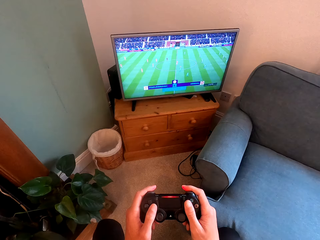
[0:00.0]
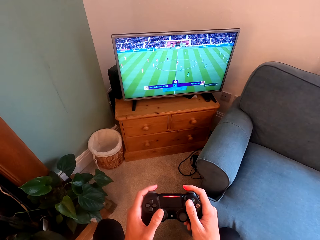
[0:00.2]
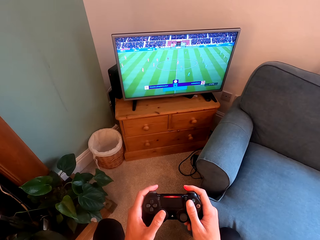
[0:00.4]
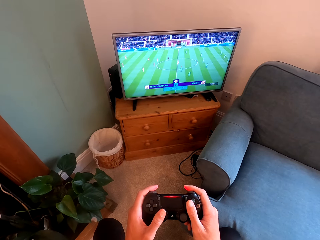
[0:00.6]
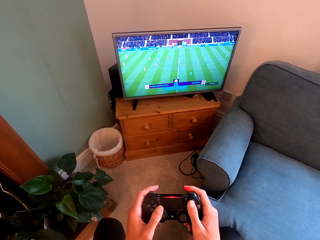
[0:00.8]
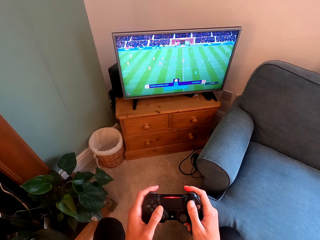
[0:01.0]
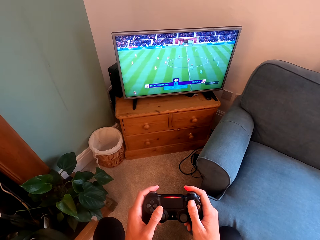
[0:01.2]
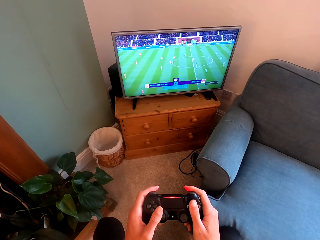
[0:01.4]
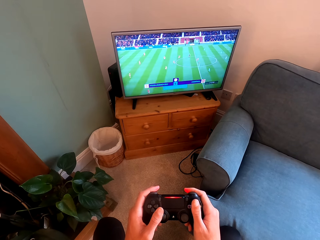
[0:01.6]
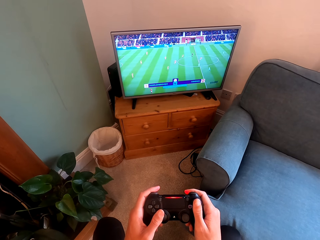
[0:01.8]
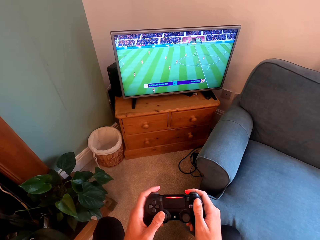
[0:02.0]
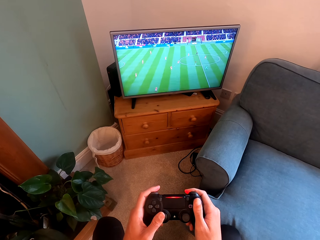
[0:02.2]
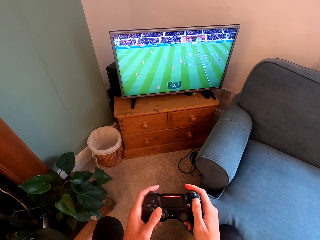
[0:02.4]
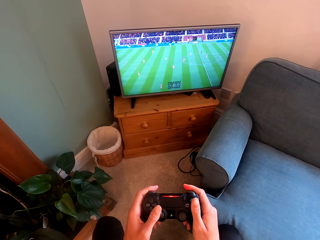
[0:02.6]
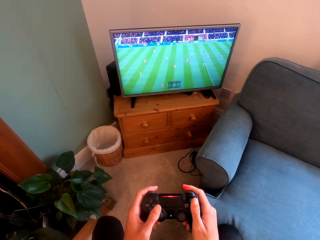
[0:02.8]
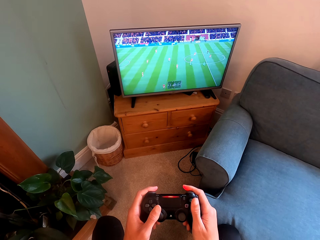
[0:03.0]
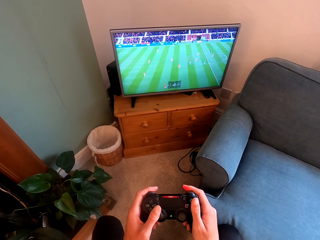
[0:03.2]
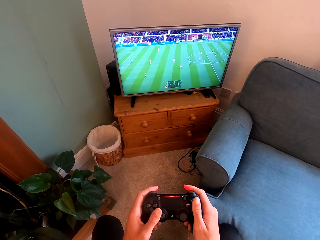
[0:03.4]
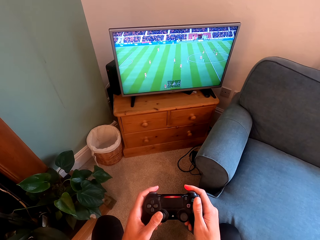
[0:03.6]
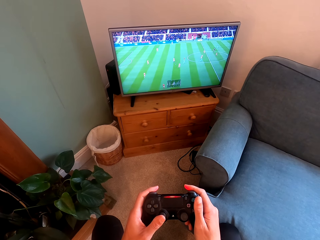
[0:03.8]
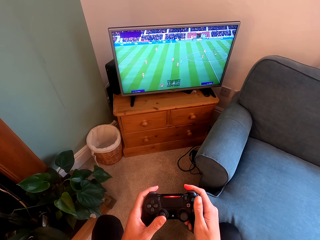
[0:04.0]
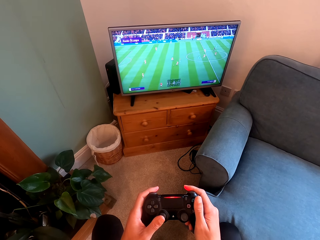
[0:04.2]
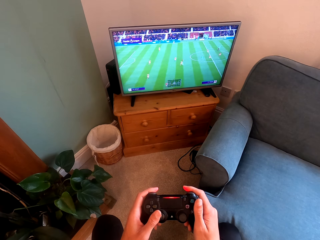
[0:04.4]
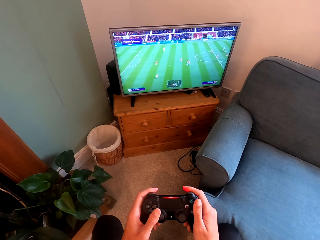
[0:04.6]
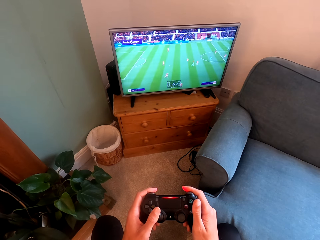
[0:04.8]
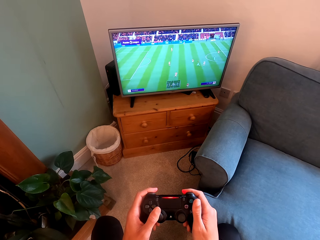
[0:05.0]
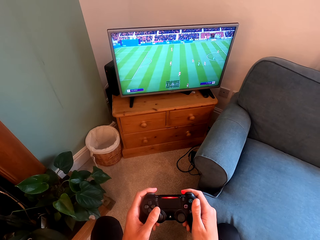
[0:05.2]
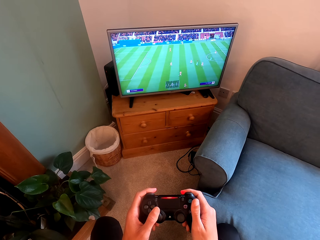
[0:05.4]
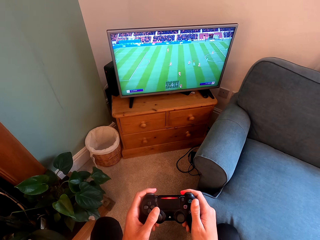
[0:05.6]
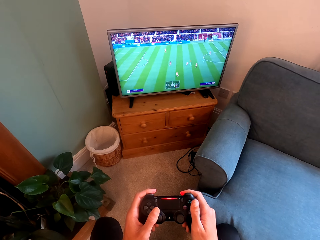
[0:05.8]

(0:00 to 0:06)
The camera wearer holds something. They play video games with the controller.

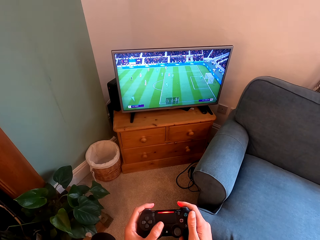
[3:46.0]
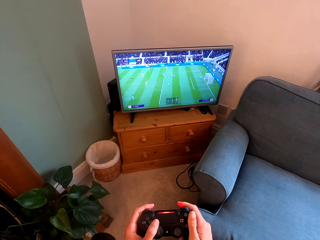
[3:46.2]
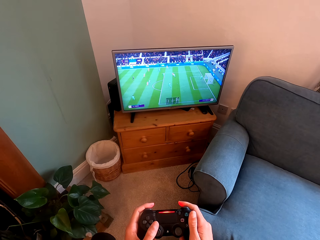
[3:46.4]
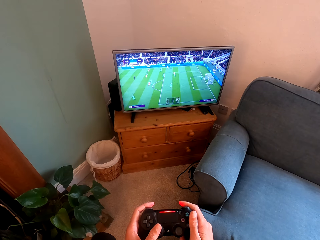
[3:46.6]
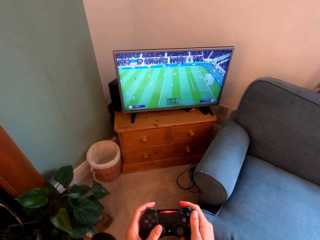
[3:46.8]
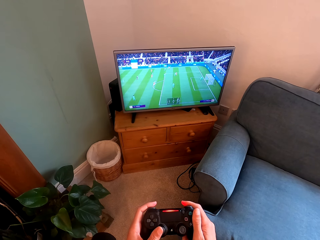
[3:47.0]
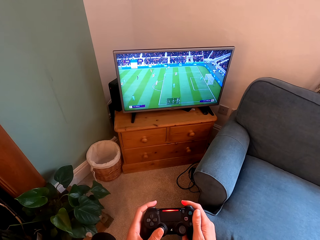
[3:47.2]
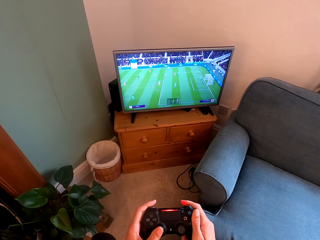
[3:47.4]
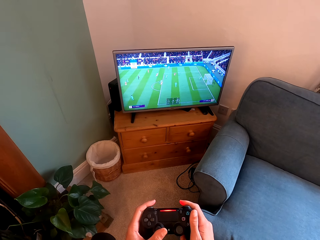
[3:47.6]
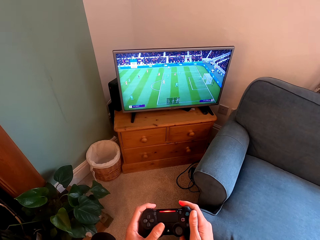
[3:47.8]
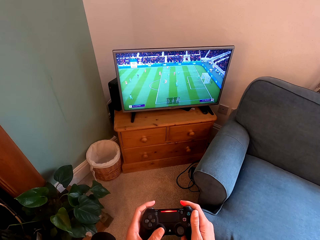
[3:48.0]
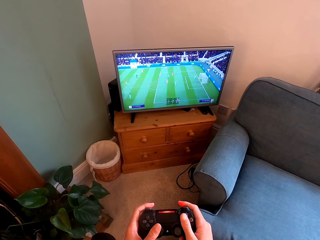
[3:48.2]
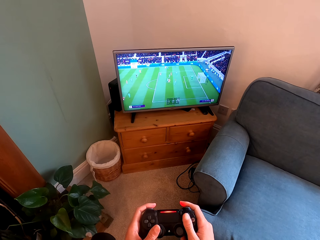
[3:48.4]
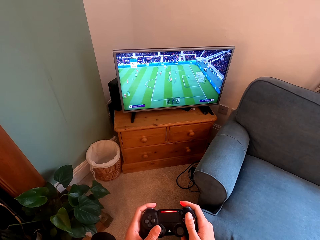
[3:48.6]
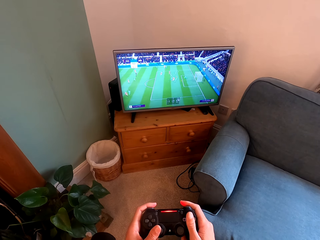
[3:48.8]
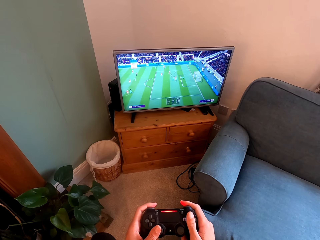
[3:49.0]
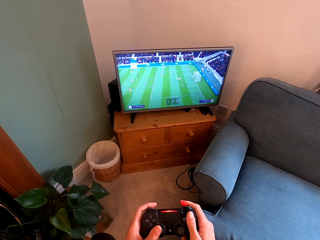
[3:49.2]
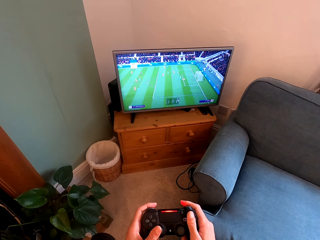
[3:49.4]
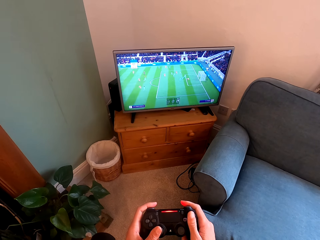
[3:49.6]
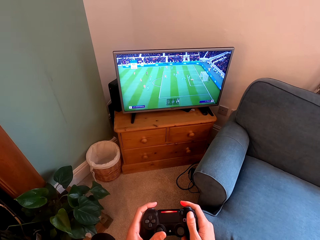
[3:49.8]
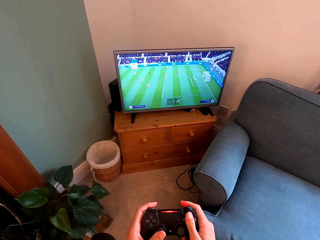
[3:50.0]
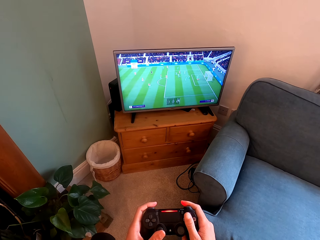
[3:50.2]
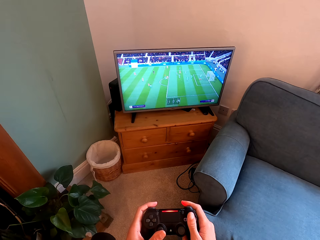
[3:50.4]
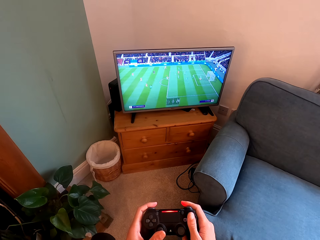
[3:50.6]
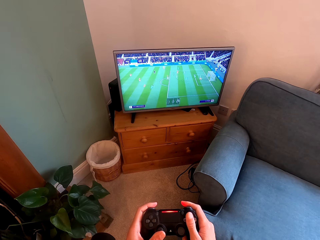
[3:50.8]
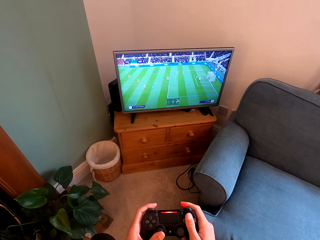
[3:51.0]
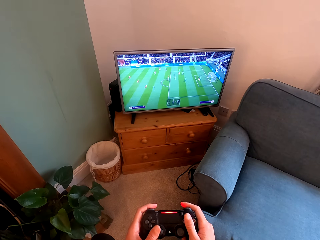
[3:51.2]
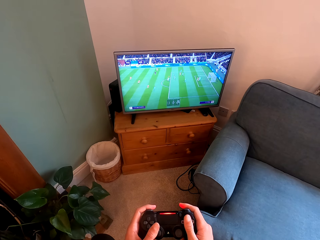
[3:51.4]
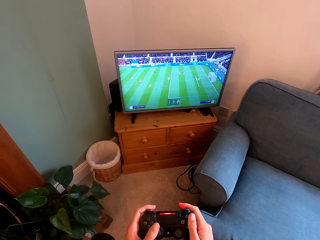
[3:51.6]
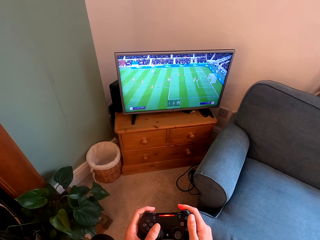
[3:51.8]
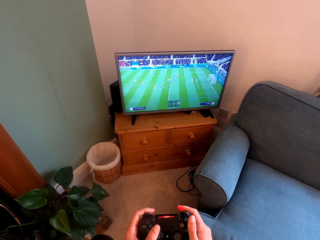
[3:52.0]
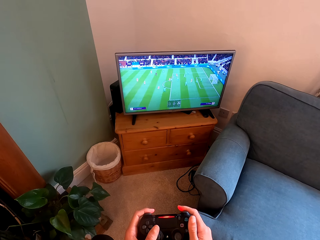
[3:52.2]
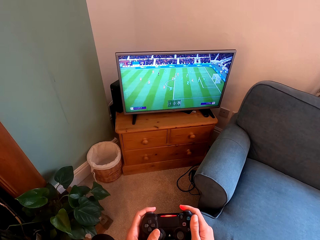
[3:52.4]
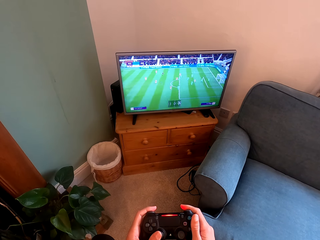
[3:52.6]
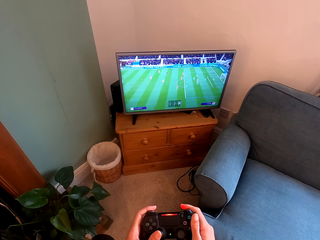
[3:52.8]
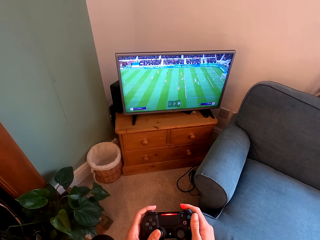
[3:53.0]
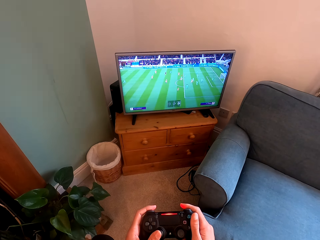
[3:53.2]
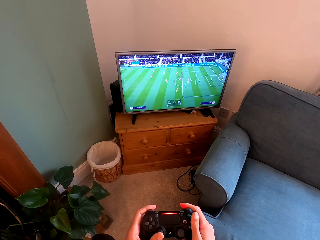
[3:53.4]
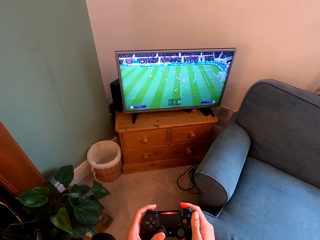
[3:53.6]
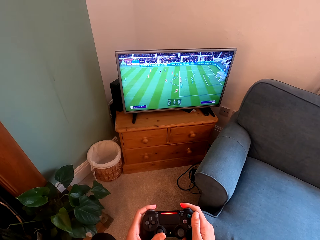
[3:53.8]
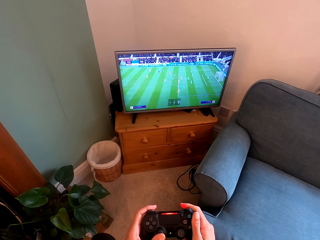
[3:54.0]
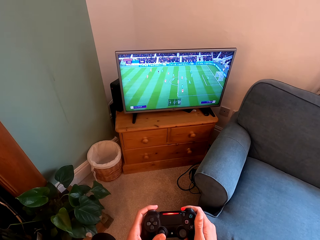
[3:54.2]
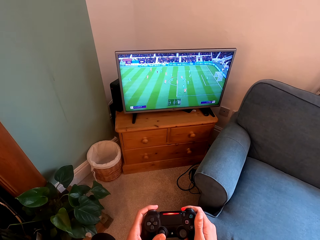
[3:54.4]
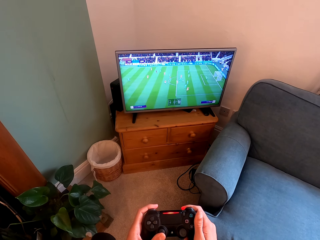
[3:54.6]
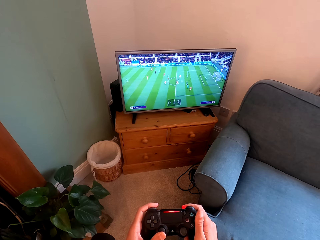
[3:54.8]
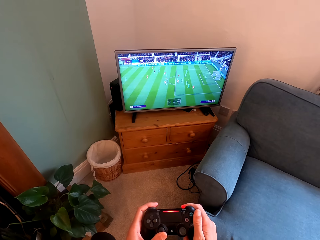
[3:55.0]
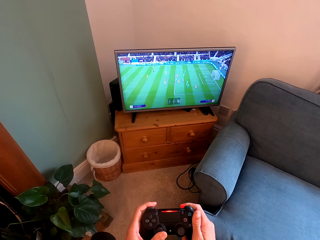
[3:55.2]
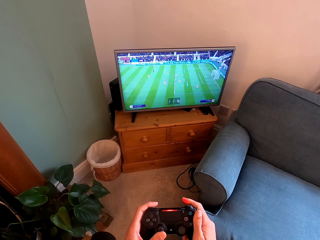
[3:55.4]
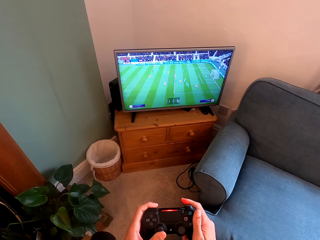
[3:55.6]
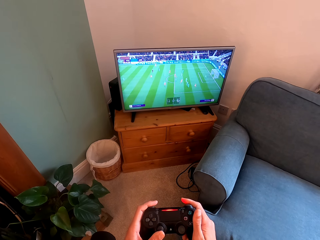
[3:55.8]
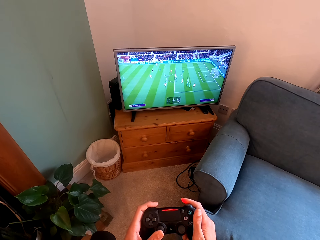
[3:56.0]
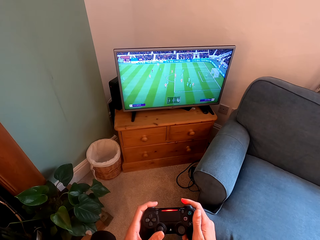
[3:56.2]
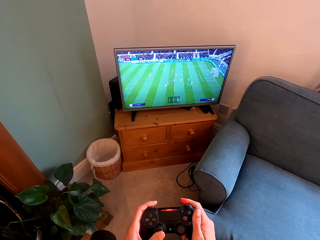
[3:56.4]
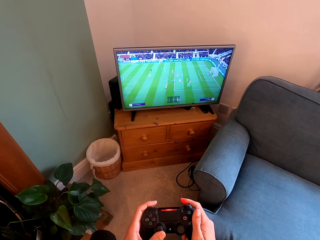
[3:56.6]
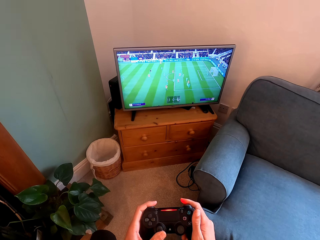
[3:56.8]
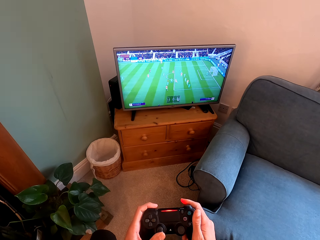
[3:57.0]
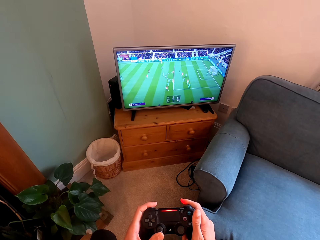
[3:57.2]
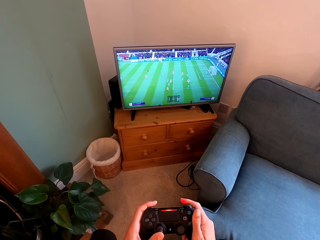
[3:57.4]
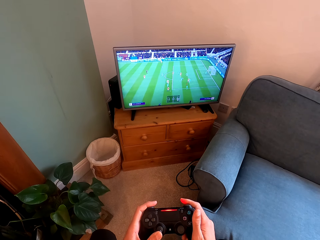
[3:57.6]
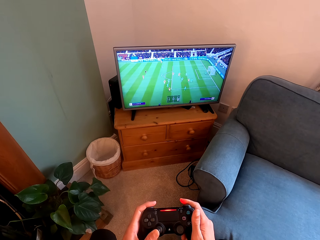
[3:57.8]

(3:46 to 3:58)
A woman talks to the camera wearer. The camera wearer plays video games with the controller.
